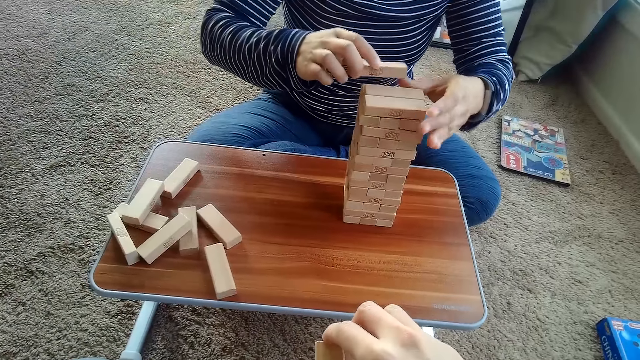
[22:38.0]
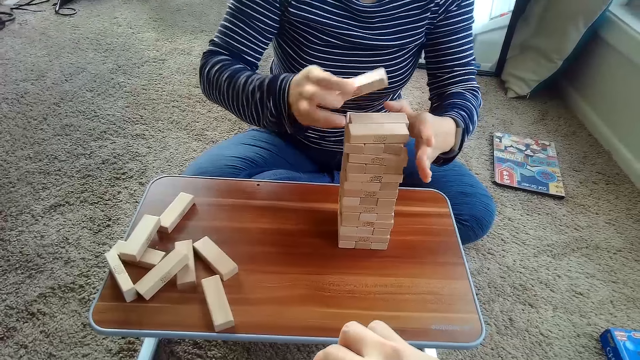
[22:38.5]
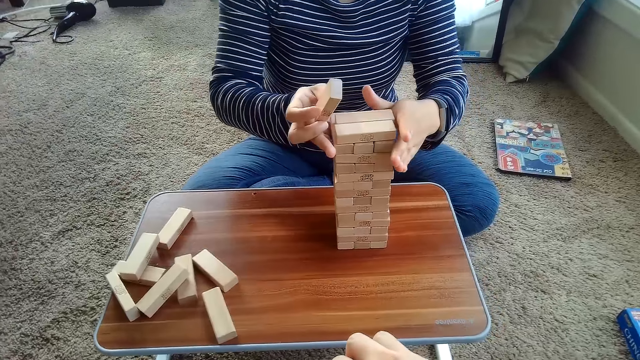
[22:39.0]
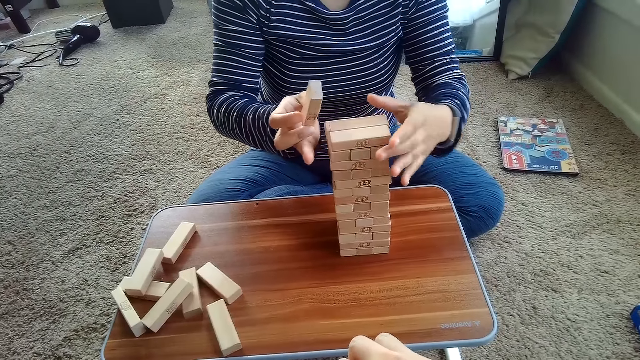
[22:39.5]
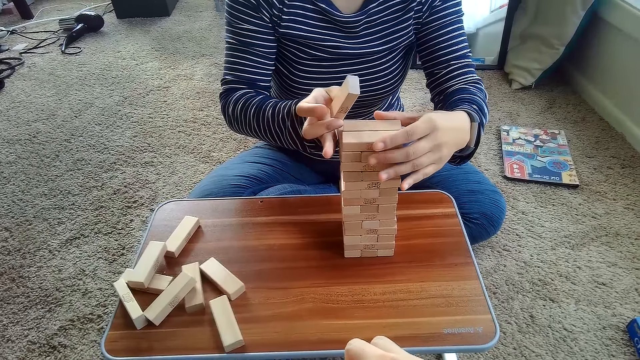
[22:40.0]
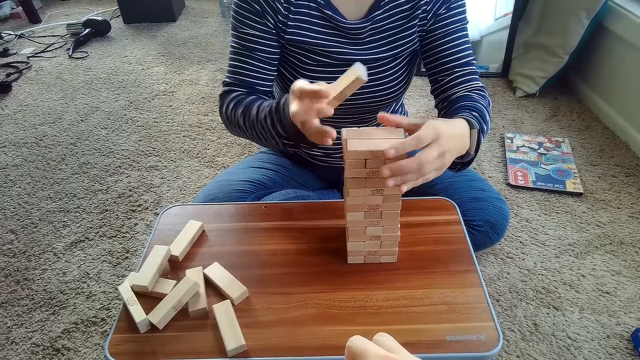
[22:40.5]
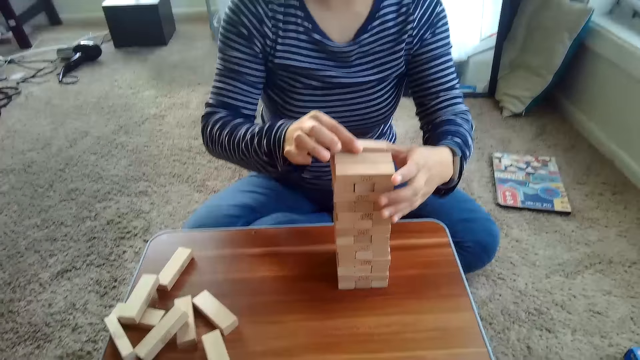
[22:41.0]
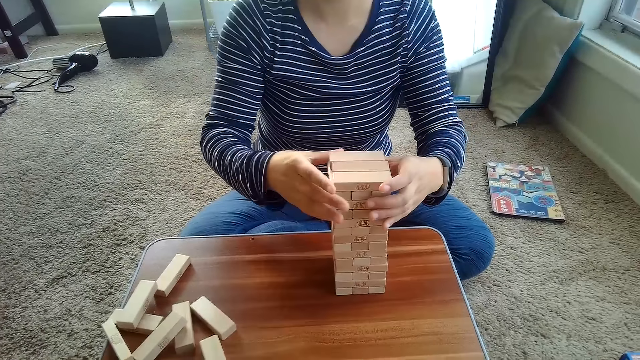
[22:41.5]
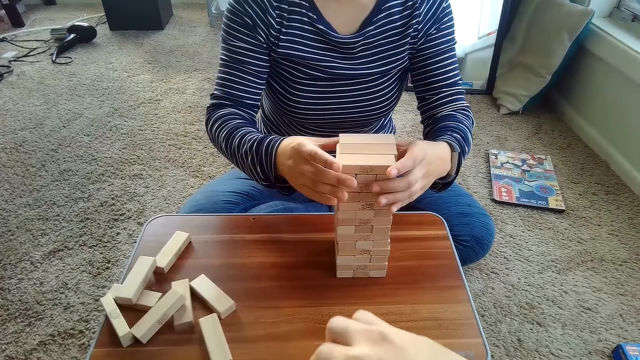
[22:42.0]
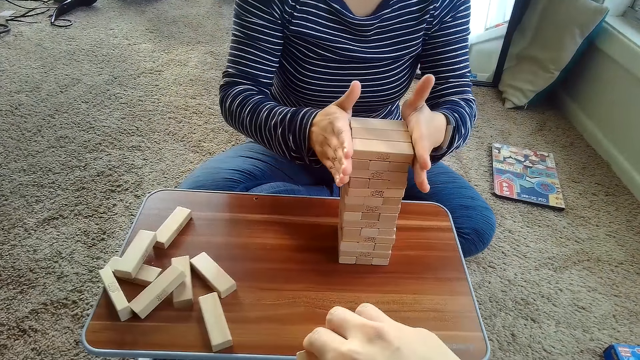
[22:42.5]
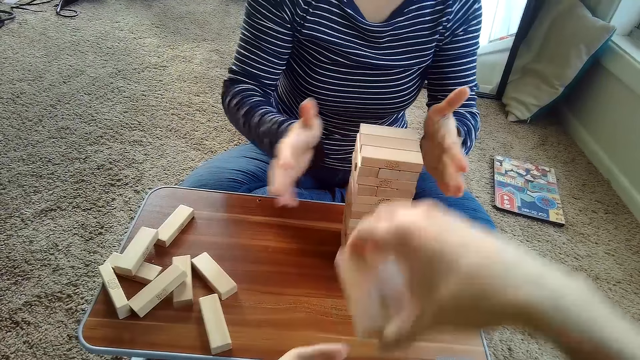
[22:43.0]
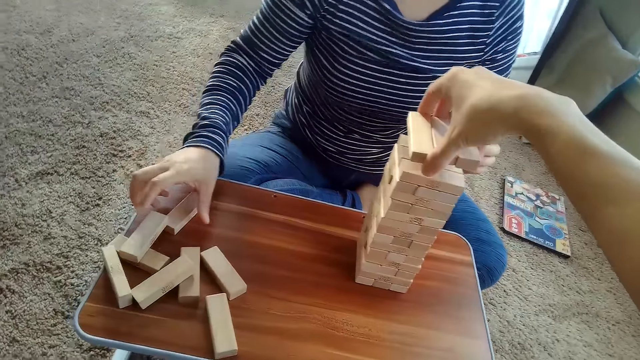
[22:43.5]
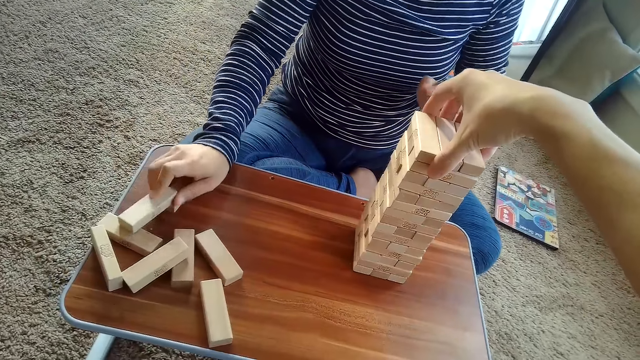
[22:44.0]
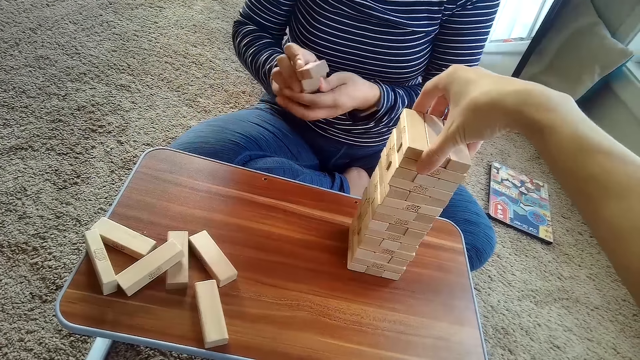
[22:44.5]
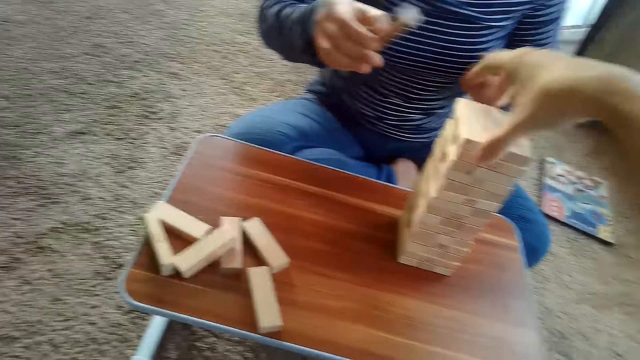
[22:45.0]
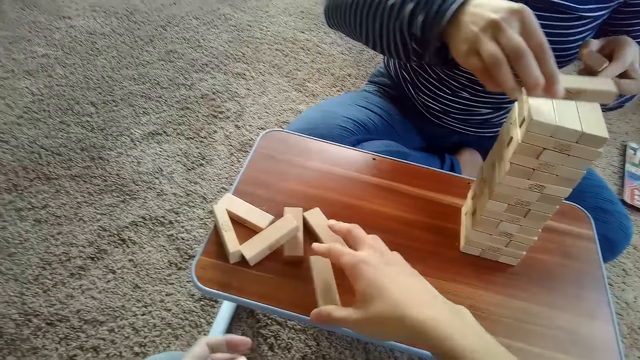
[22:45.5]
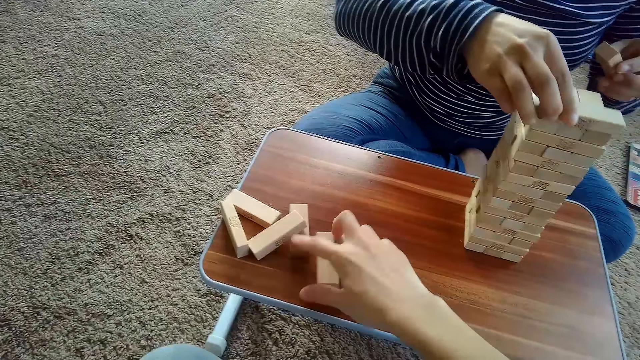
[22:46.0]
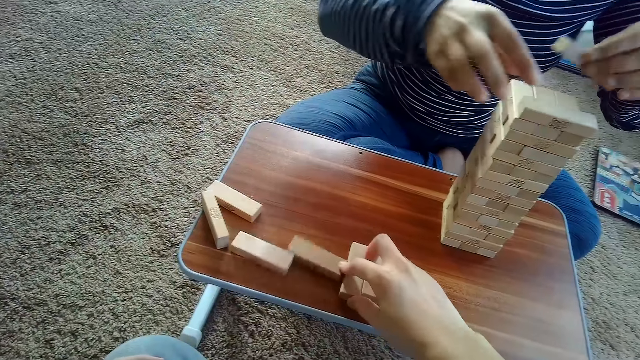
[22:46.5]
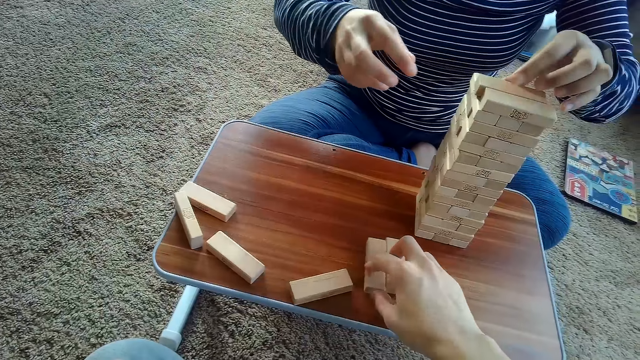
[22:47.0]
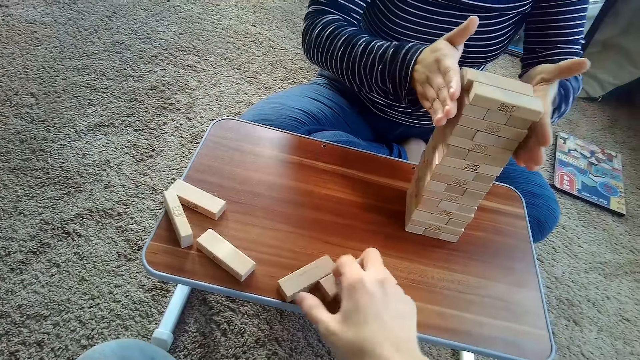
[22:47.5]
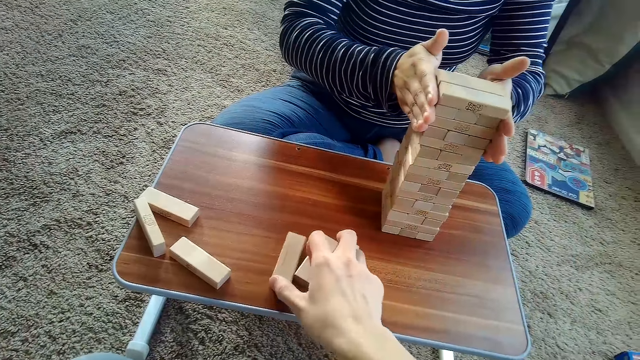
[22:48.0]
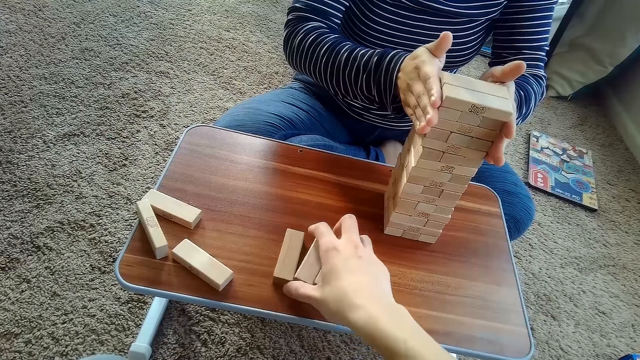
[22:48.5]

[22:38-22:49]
A woman adjusts the arranged jenga blocks on the table with her hands. The woman places the jenga blocks on the arranged jenga blocks on the table with her right hand. The woman adjusts the arranged jenga blocks on the table with her hands. She does so again. The woman packs the jenga blocks on the table with her right hand. The camera wearer places the jenga blocks on the arranged jenga blocks on the table with his right hand. He arranges the bricks. The woman passes the jenga block in her right hand to her left hand. A partner places the Jenga block in her right hand on the pile of Jenga blocks on the table. The partner places the Jenga block in her left hand on the pile of Jenga blocks on the table. The camera wearer picks up game blocks.

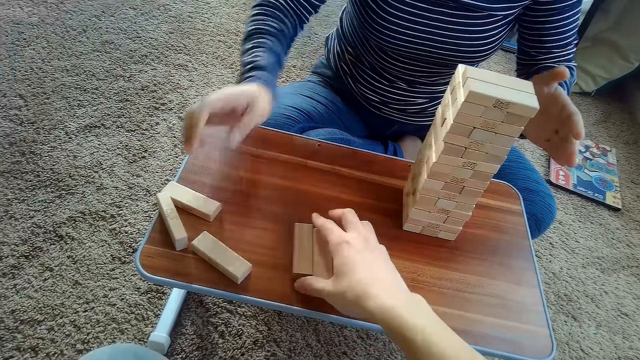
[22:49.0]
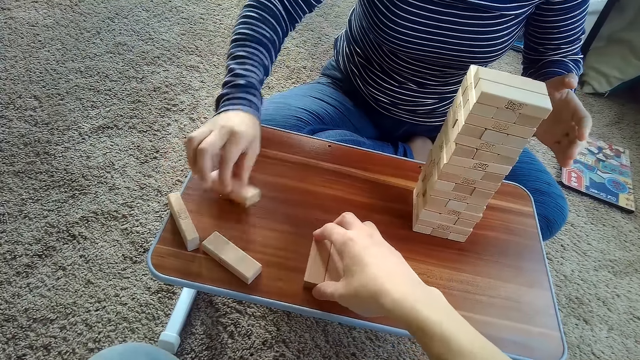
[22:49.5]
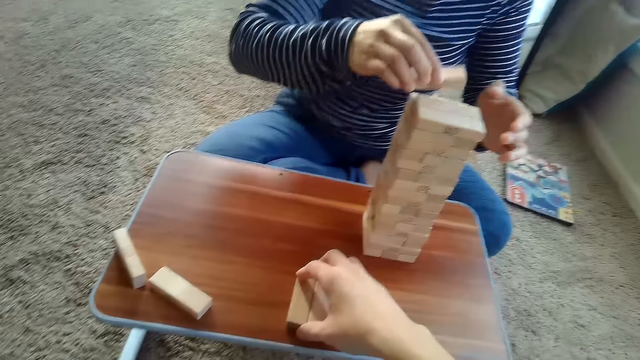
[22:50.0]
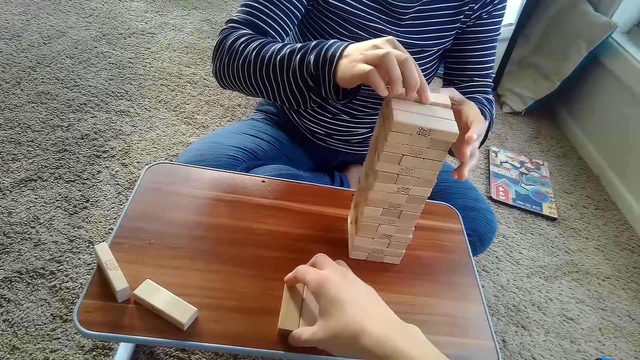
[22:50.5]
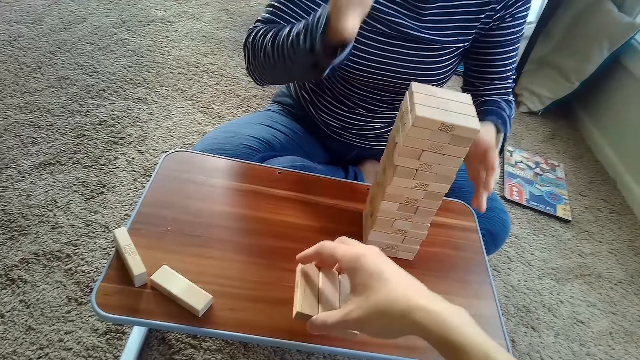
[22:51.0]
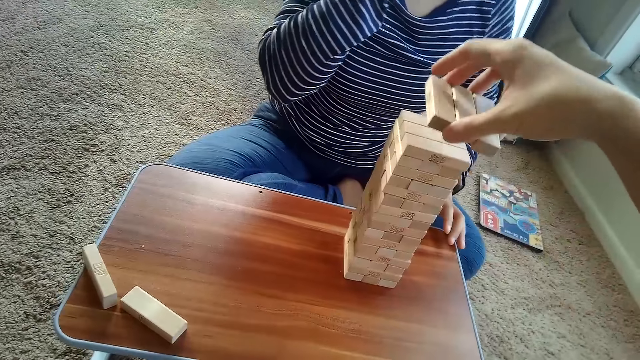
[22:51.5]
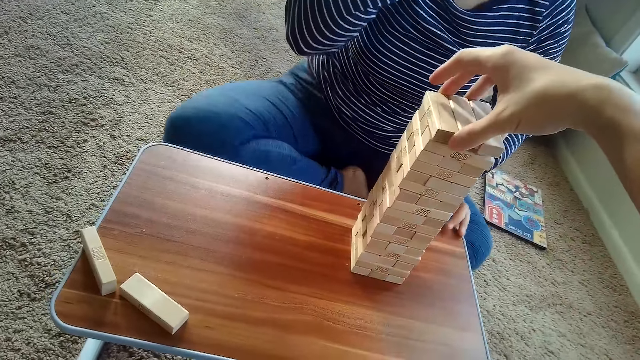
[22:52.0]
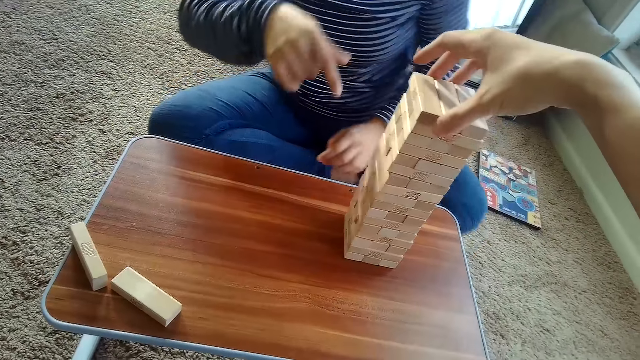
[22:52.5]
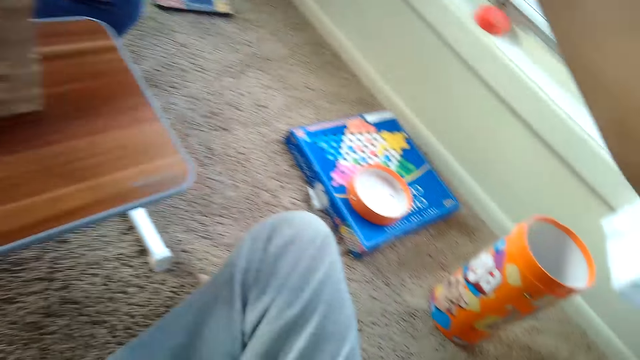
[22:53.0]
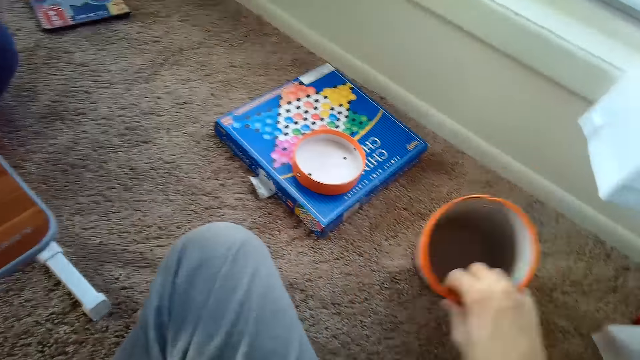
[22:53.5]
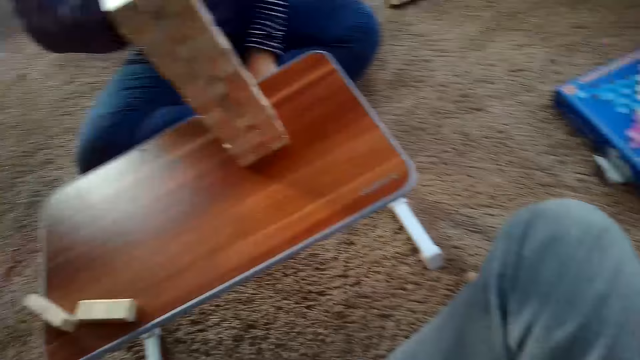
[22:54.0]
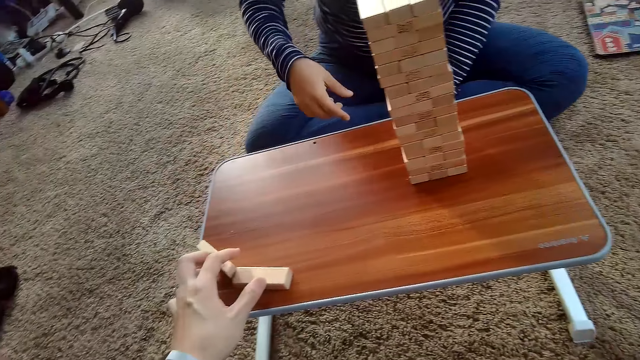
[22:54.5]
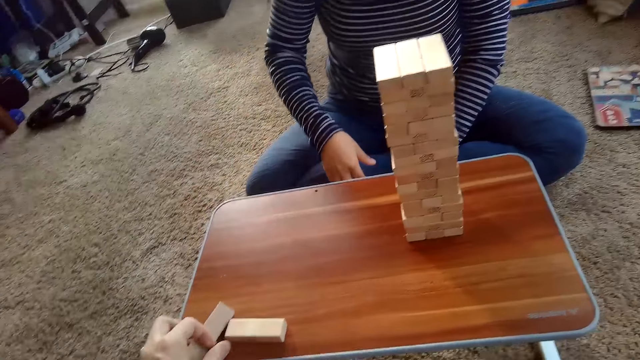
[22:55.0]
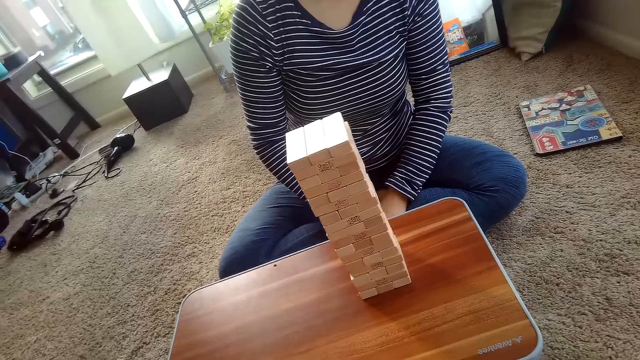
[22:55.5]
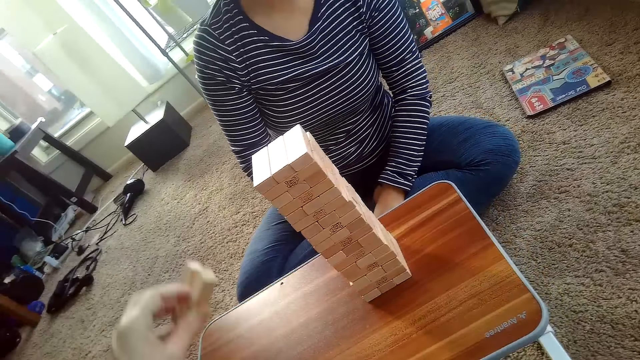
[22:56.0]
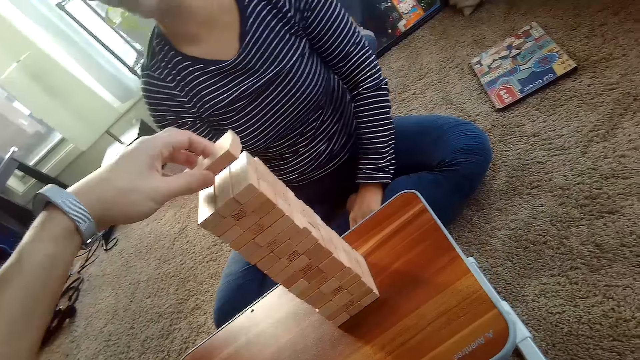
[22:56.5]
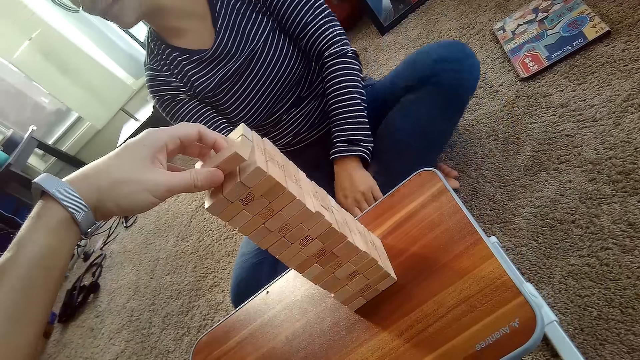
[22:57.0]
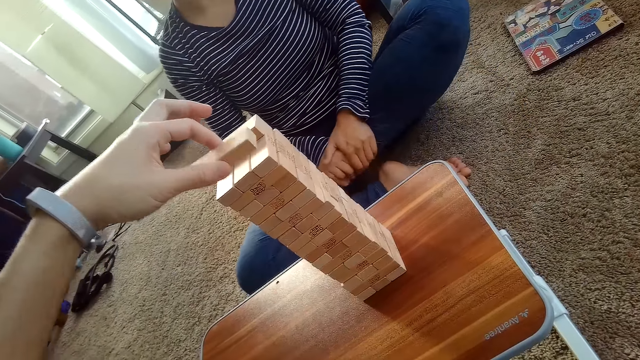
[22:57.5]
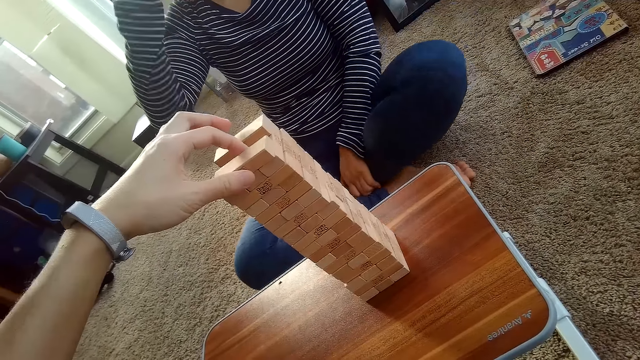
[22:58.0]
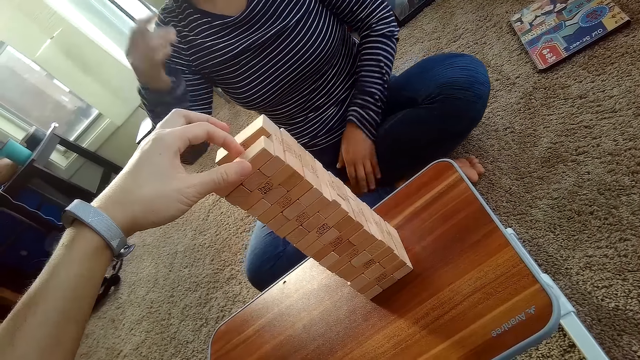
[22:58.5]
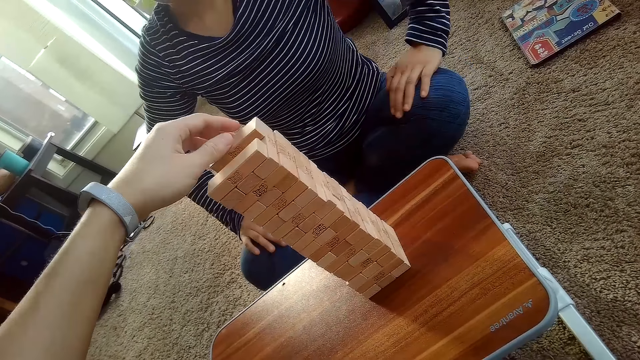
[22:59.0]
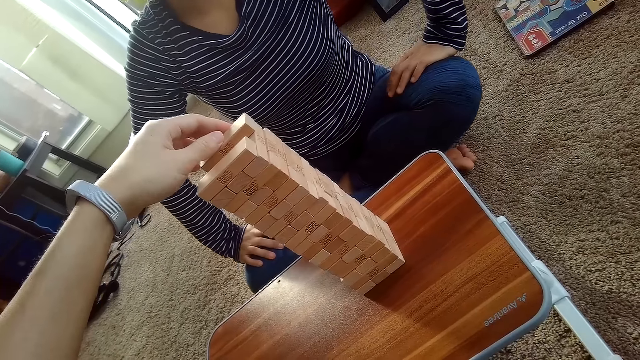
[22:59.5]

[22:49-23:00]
A partner picks up a Jenga block with her right hand from the table. The camera wearer picks up some Jenga blocks on the table with his right hand. The partner places the Jenga block in her right hand on the pile of Jenga blocks on the table. The camera wearer places the Jenga blocks on the pile of Jenga blocks on the table with his right hand. He holds a block game container. He touches a cylinder of the Jenga blocks with his right hand. He picks up some Jenga blocks on the table with his left hand. He places the Jenga blocks on the pile of Jenga blocks on the table with his left hand.
